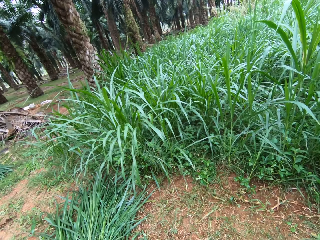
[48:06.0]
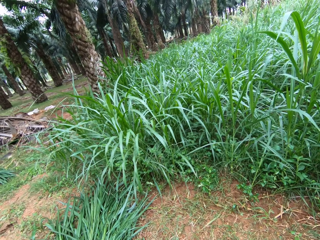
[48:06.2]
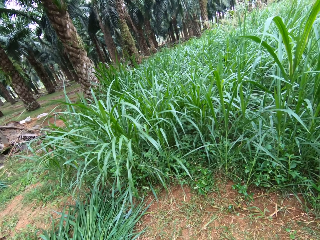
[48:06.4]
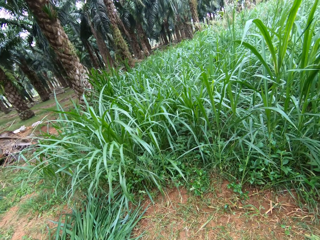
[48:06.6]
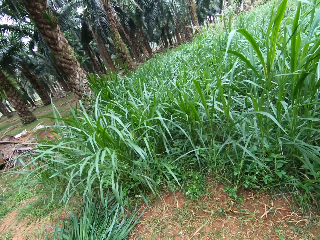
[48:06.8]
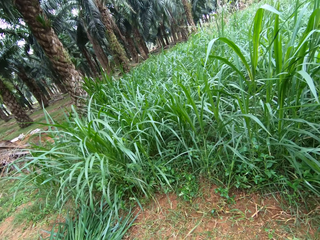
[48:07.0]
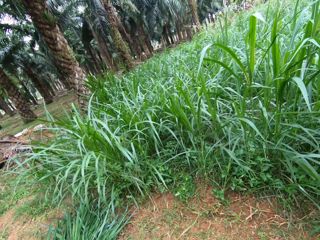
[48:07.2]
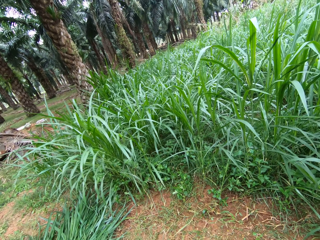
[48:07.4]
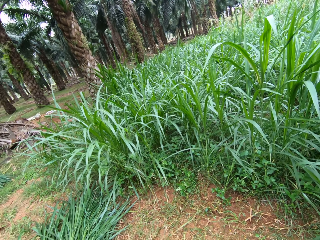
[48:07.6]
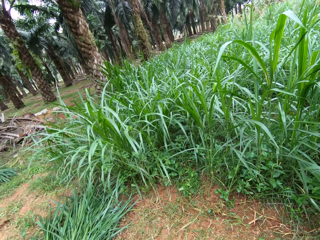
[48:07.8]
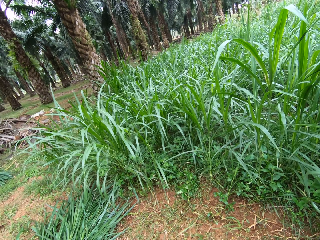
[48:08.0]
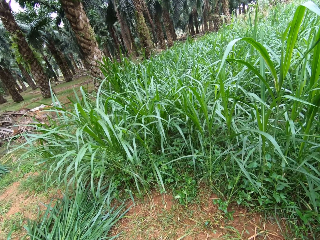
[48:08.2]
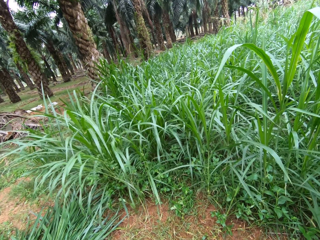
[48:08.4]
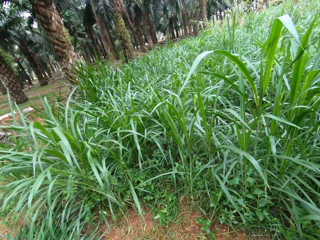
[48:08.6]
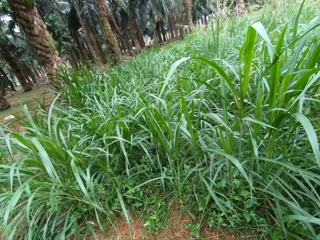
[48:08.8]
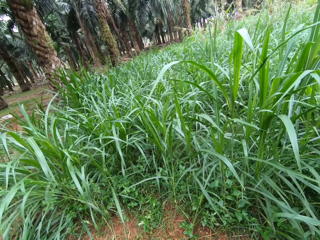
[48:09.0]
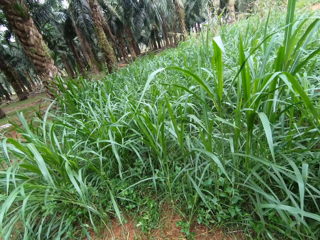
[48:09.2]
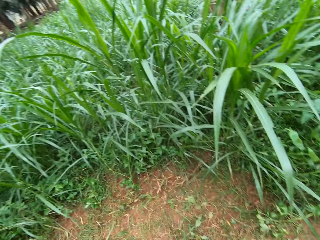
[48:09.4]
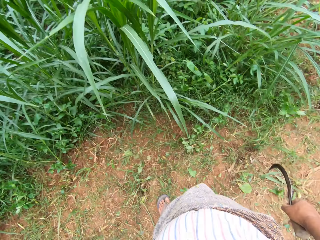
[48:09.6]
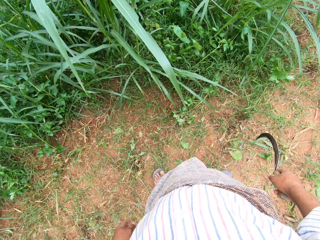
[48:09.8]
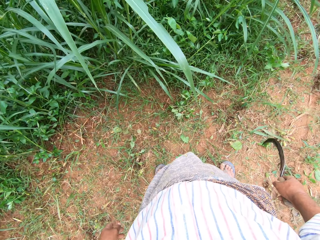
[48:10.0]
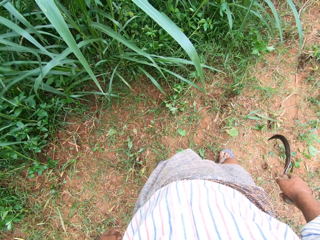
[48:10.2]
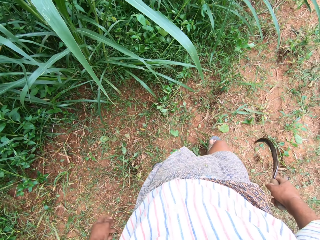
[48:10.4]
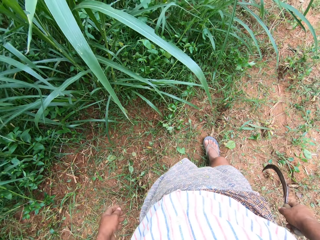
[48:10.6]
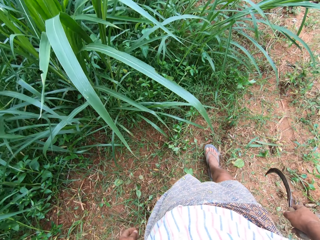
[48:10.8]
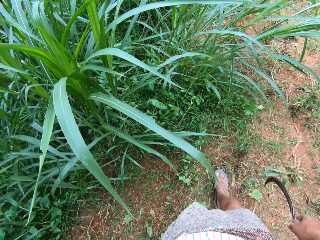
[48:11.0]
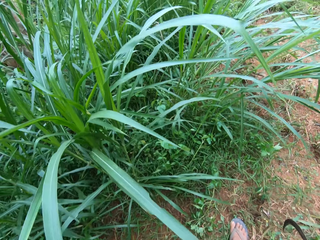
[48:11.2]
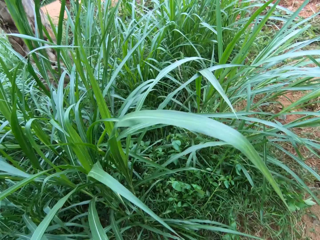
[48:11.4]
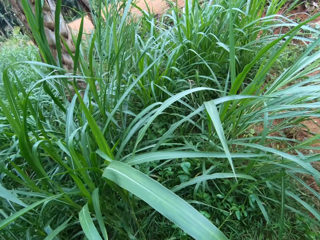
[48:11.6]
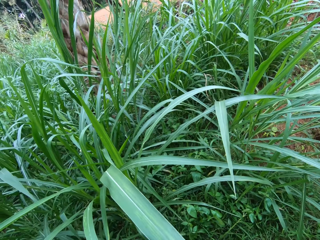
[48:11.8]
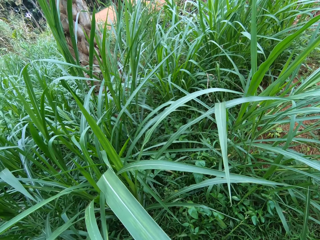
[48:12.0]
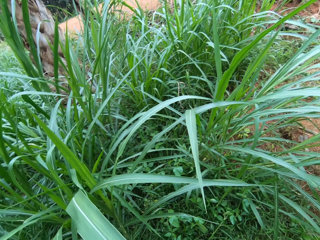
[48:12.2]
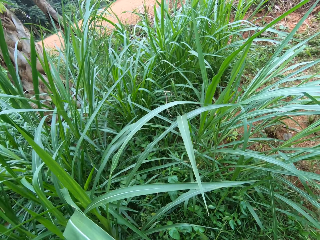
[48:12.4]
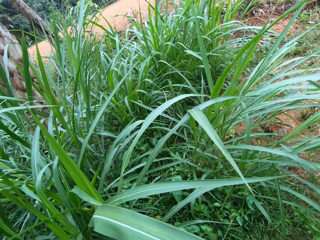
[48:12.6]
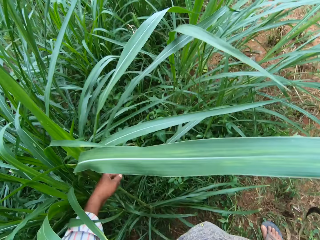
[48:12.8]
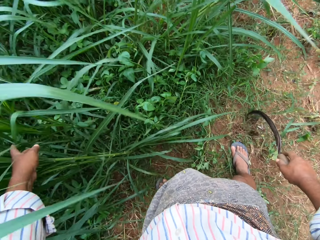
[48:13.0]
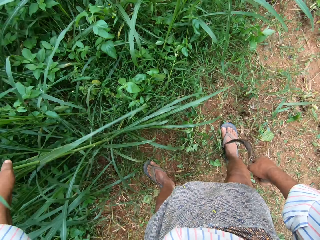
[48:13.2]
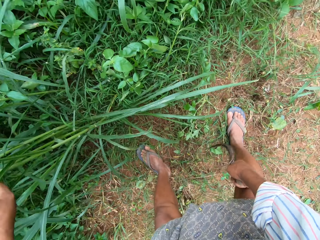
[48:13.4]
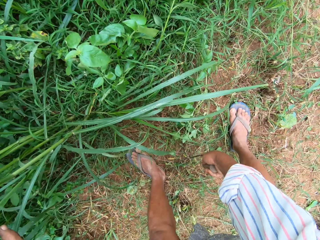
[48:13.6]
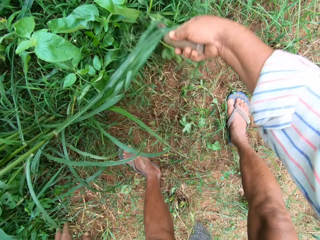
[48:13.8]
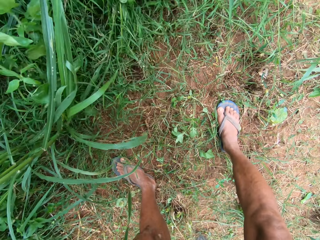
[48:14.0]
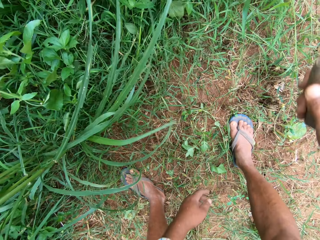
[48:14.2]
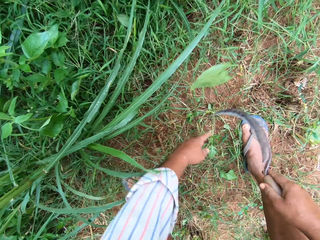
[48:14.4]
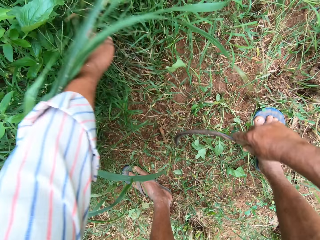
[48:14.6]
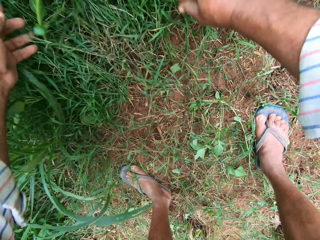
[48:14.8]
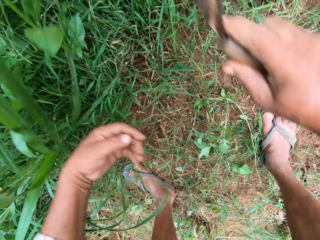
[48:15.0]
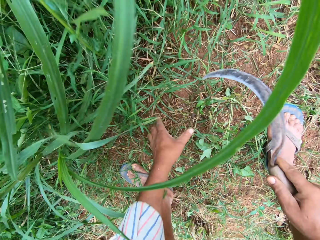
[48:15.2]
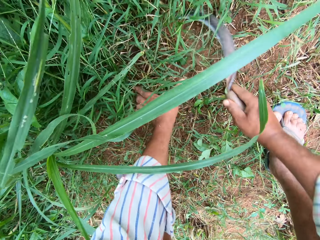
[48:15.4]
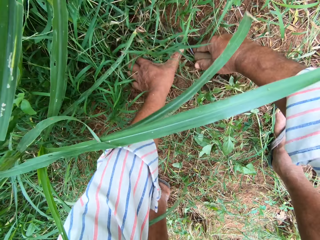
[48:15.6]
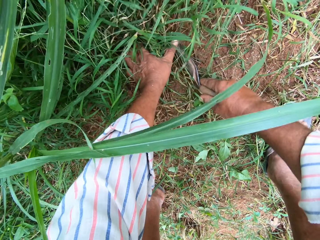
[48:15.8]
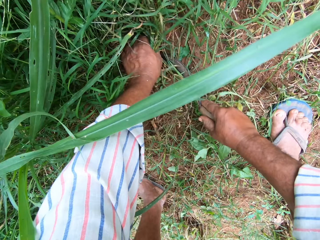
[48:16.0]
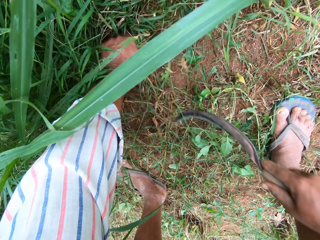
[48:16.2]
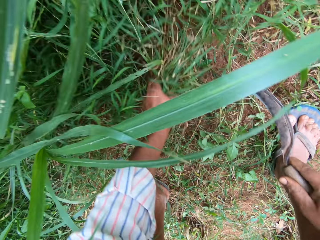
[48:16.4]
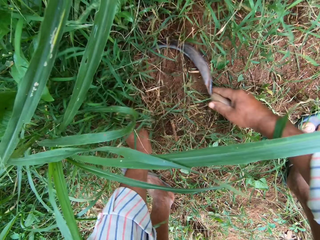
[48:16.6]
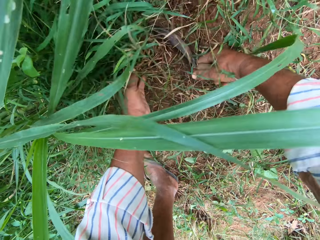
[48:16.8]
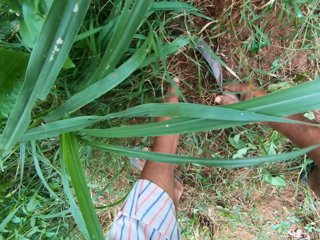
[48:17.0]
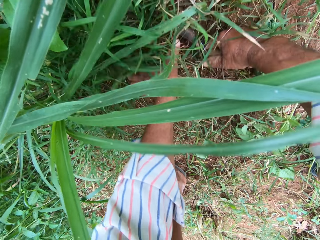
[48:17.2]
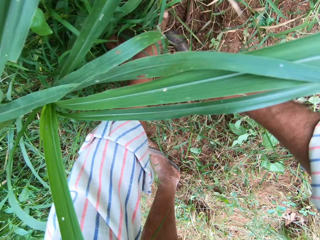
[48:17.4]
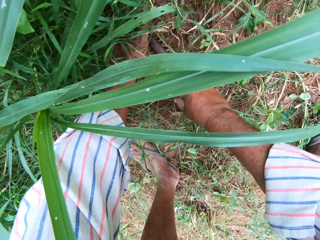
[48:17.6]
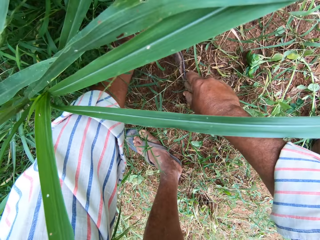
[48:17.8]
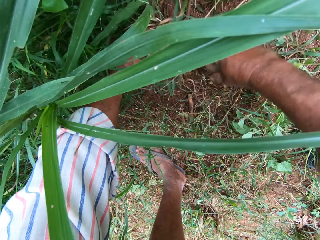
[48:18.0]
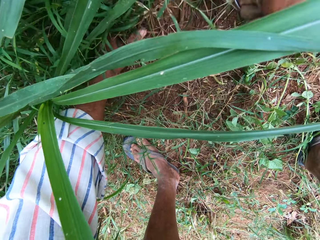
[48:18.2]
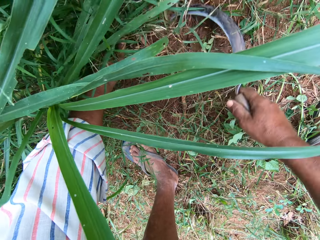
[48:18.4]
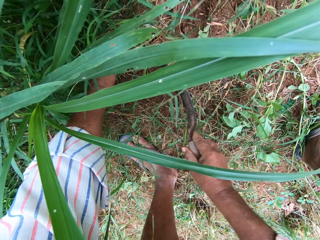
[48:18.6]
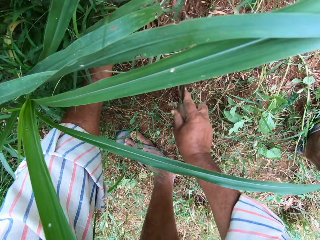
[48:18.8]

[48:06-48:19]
The camera wearer looks around. He moves napier grass with a hand. He bends. He moves grasses with the sickle in his right hand. He moves the grasses with his left hand. He moves the grasses with the sickle in his right hand. He holds the grasses with his left hand. He cuts the grasses with the sickle in his right hand. He holds the grass with a hand.

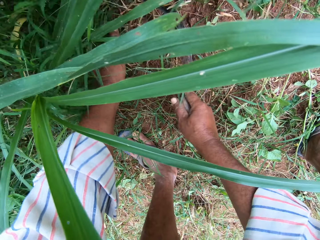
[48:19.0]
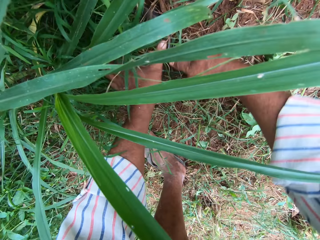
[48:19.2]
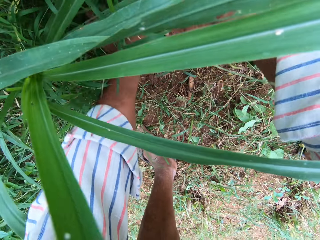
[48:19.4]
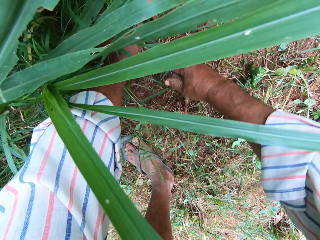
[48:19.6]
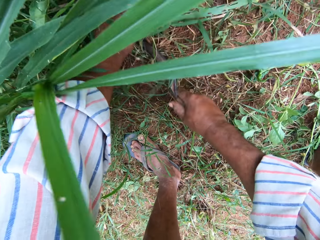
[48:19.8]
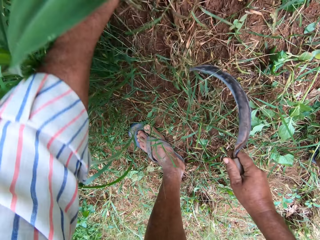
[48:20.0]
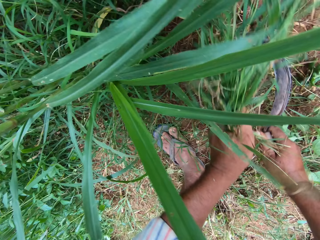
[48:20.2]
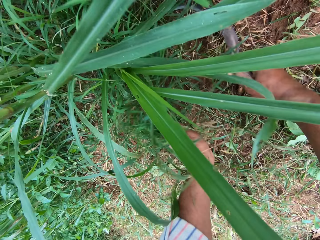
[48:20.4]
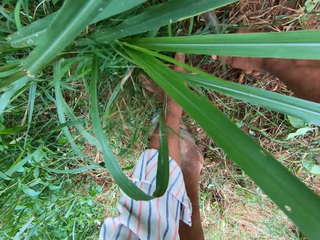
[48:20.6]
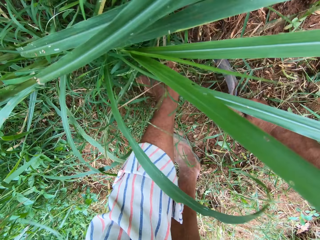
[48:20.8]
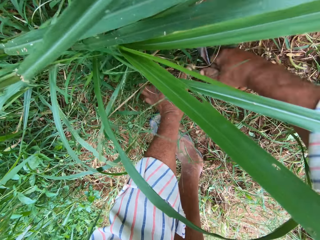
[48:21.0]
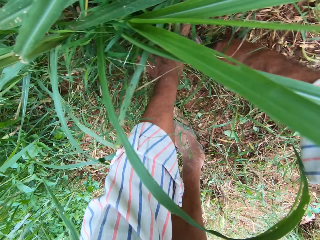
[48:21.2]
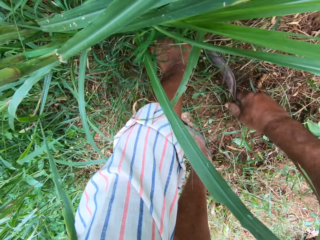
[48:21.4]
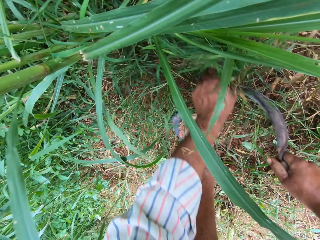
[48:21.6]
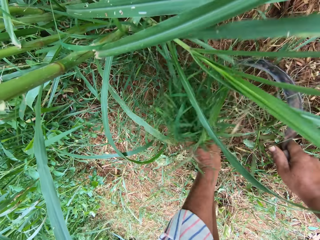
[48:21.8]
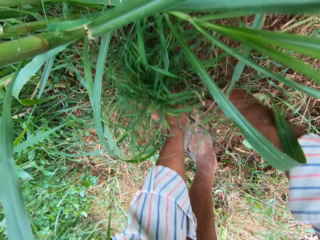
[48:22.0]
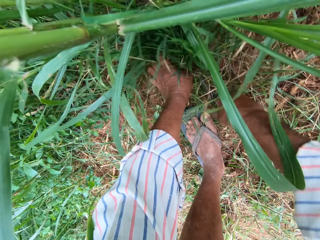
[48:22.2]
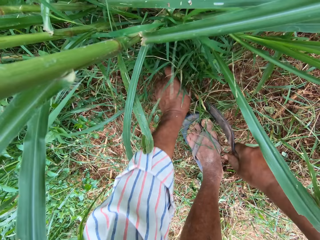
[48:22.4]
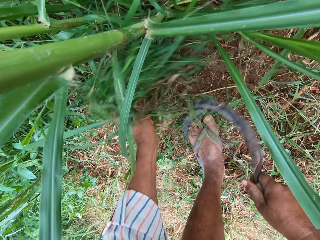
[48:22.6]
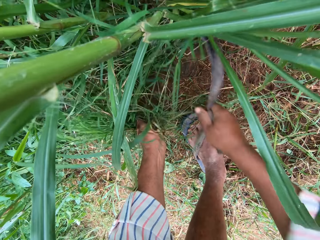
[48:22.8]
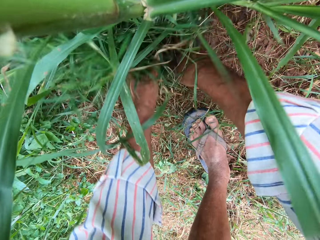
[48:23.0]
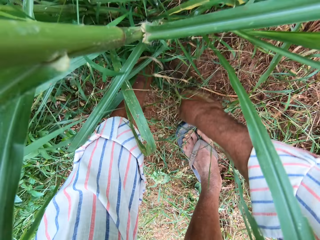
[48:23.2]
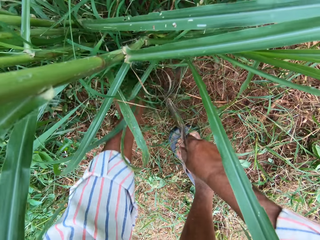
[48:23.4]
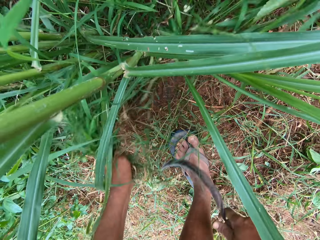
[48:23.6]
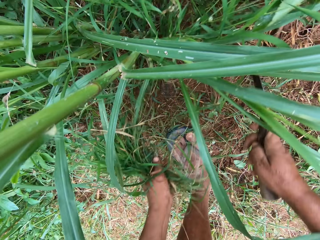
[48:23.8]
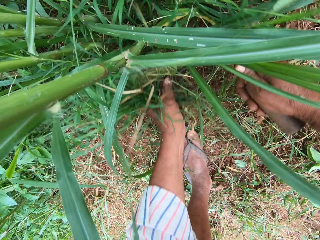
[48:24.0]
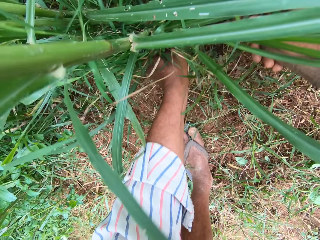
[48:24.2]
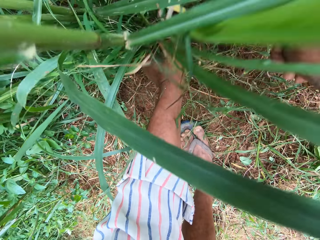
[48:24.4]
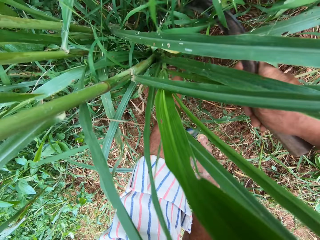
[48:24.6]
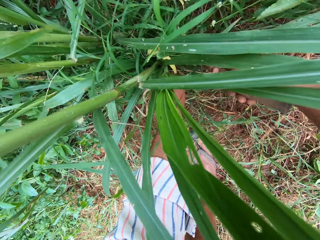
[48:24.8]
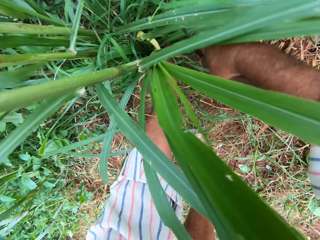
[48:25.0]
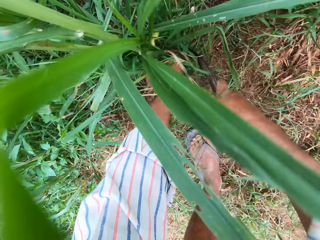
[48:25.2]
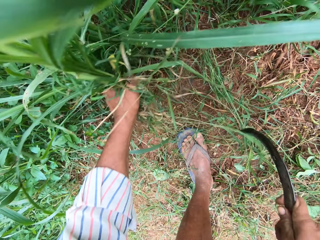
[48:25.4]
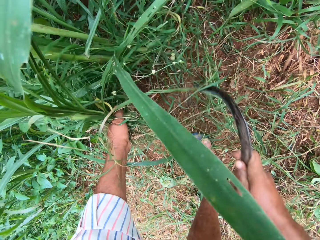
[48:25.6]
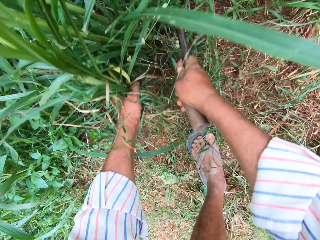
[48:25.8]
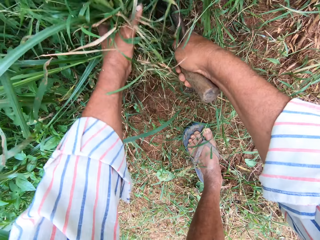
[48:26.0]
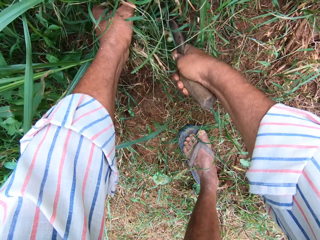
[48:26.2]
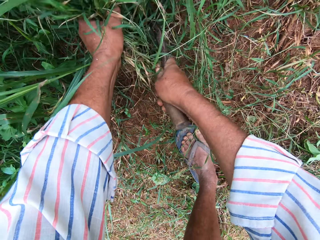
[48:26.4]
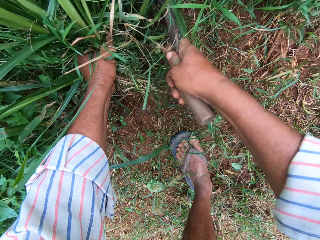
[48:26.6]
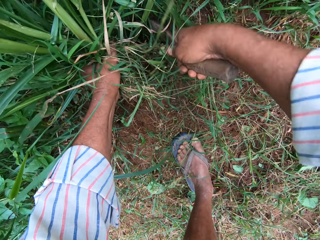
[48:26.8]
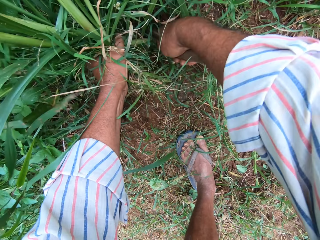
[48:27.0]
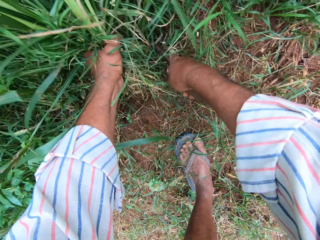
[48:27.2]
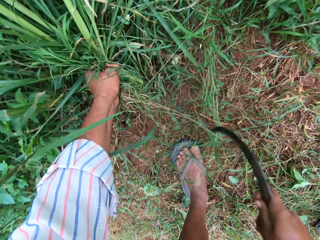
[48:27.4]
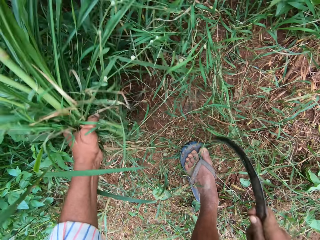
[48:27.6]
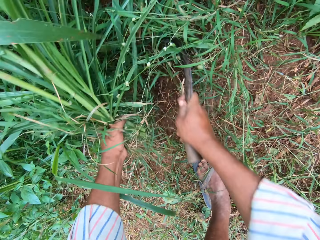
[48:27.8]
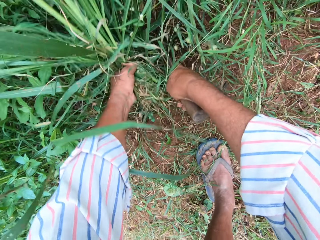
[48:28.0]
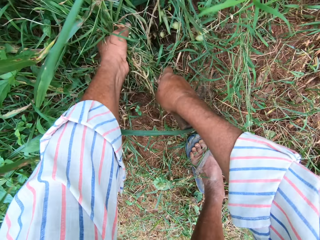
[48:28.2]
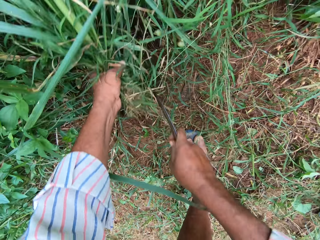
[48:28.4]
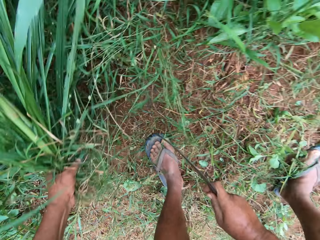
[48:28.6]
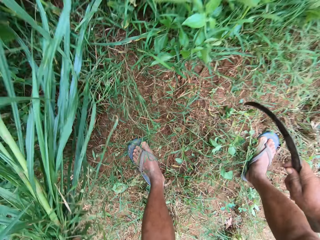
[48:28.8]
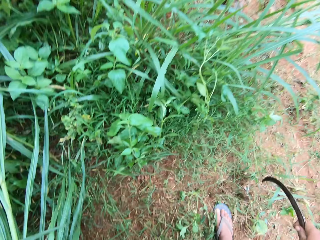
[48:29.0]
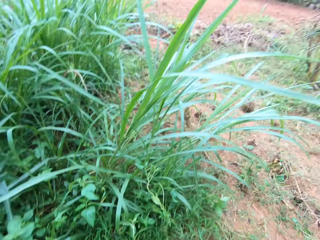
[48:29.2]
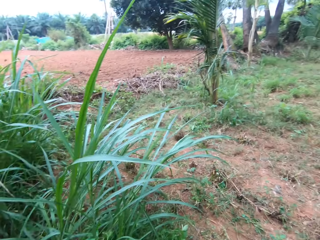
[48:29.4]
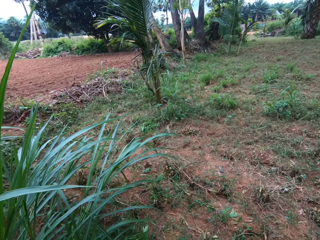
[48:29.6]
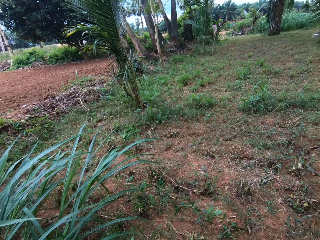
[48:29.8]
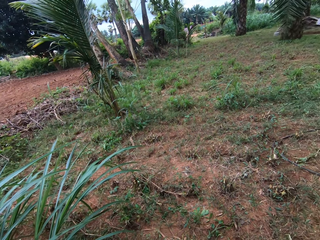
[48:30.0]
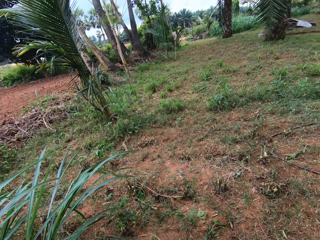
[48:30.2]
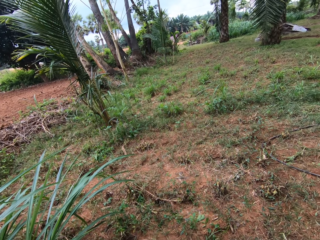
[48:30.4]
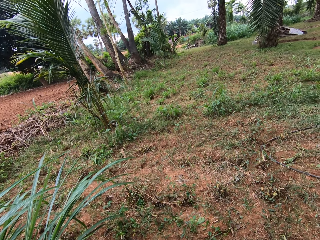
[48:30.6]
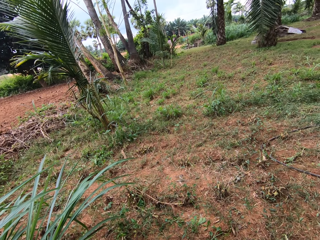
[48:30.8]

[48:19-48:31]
The camera wearer cuts grass with a sickle. They hold the grass with a hand. They cut the grass with the sickle. They hold the grass with a hand. They cut the grass with the sickle. They hold the grass with a hand. They cut the grass with the sickle. They hold napier grass with the sickle. They cut the napier grass with the sickle. They hold the napier grass with the sickle. They cut the napier grass with the sickle. They hold the grass with a hand. They stop cutting the grasses. They cut the grass with the sickle.
